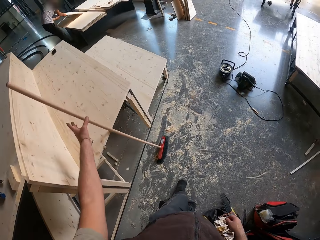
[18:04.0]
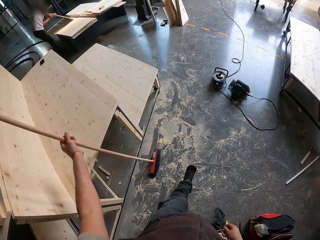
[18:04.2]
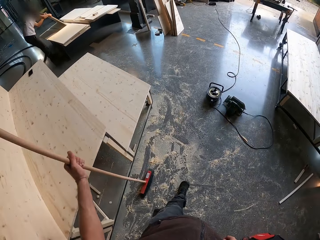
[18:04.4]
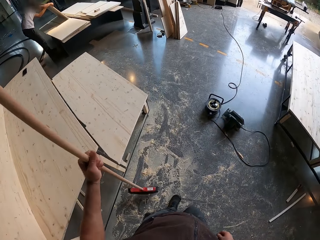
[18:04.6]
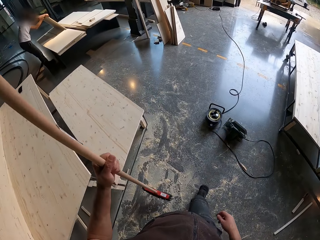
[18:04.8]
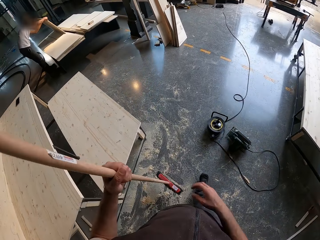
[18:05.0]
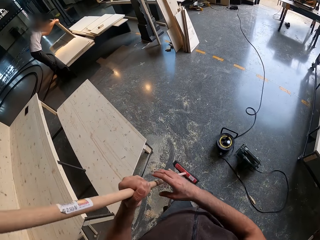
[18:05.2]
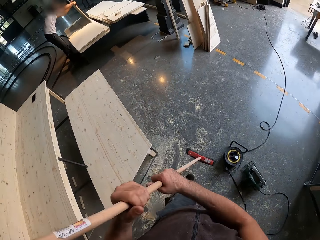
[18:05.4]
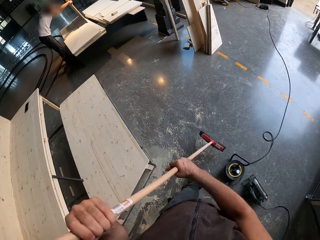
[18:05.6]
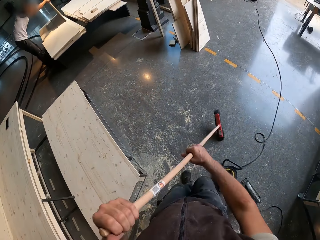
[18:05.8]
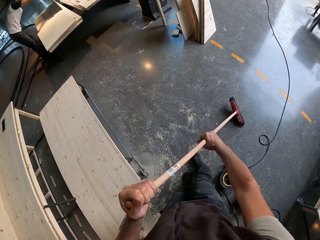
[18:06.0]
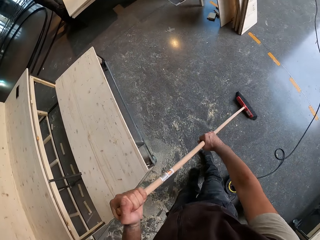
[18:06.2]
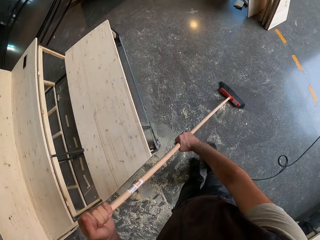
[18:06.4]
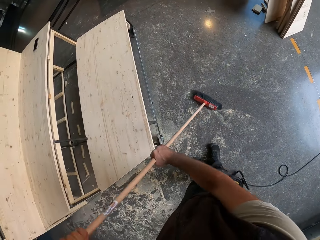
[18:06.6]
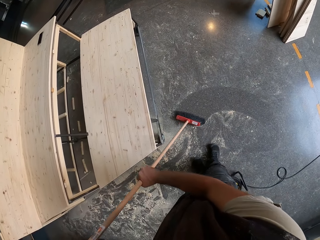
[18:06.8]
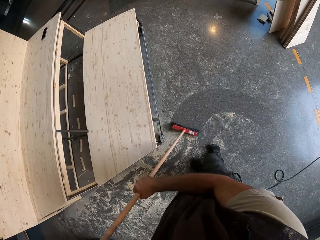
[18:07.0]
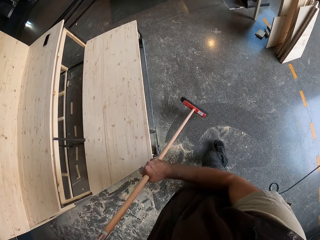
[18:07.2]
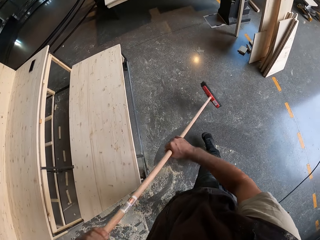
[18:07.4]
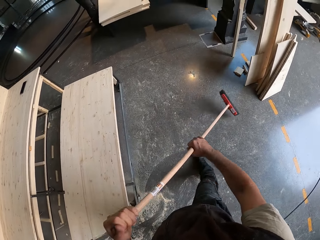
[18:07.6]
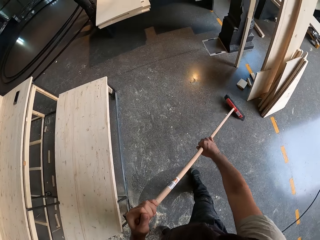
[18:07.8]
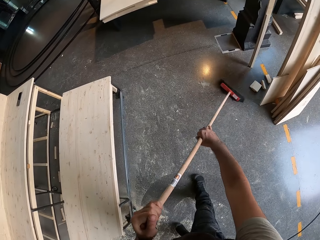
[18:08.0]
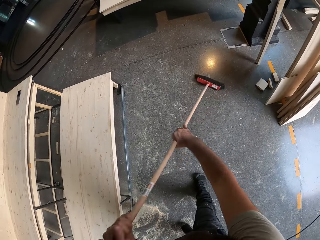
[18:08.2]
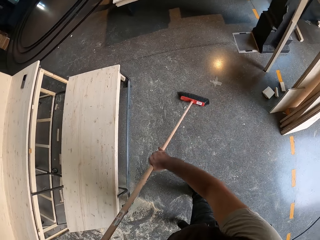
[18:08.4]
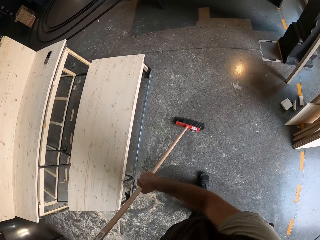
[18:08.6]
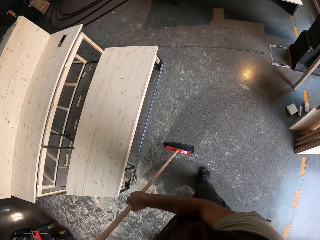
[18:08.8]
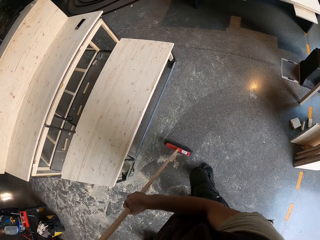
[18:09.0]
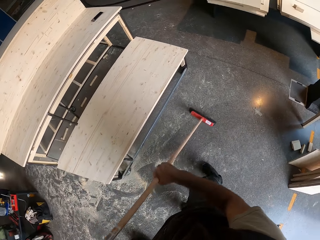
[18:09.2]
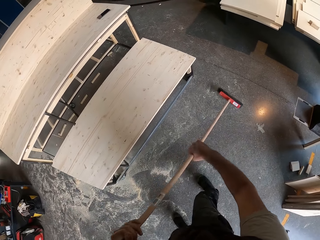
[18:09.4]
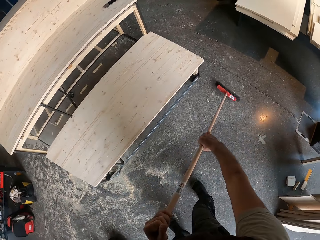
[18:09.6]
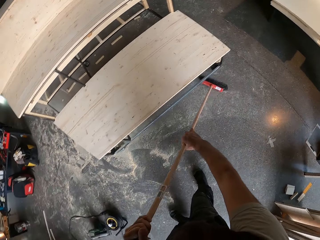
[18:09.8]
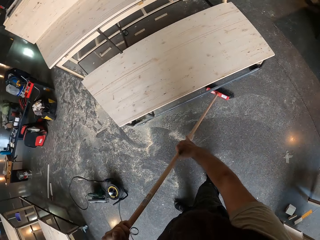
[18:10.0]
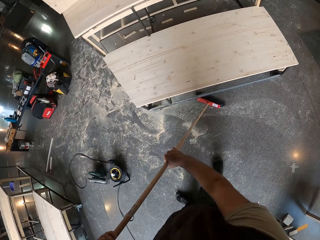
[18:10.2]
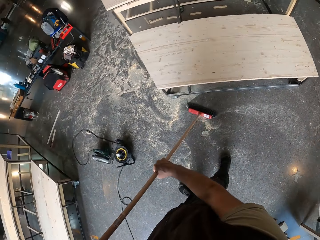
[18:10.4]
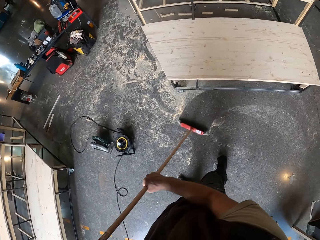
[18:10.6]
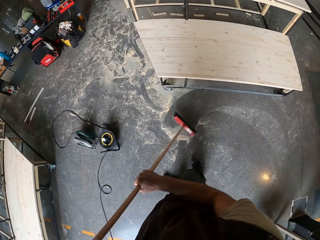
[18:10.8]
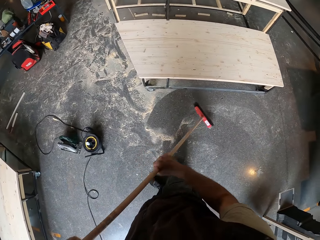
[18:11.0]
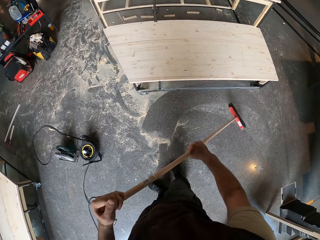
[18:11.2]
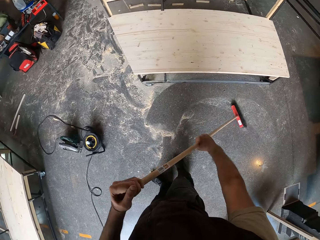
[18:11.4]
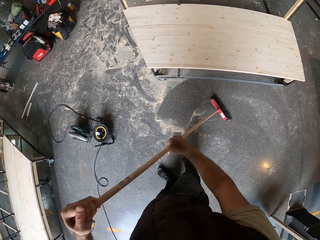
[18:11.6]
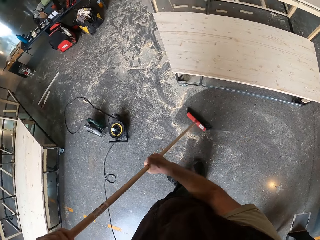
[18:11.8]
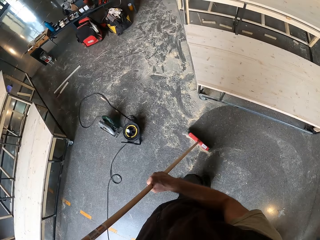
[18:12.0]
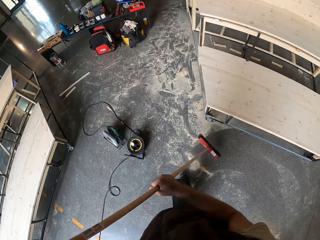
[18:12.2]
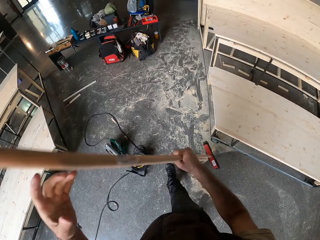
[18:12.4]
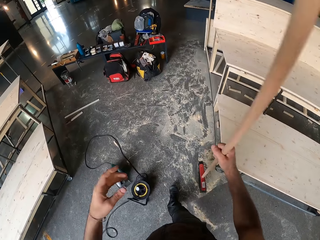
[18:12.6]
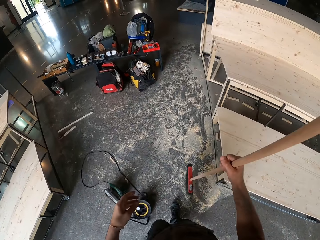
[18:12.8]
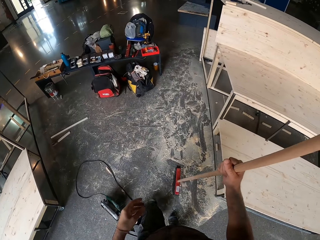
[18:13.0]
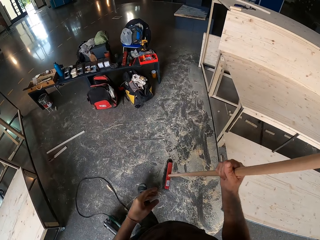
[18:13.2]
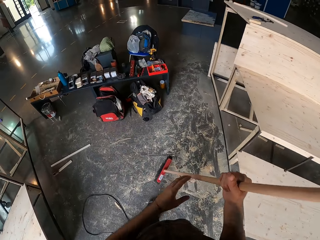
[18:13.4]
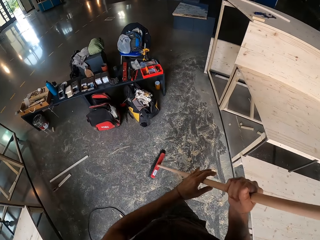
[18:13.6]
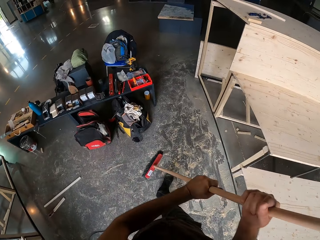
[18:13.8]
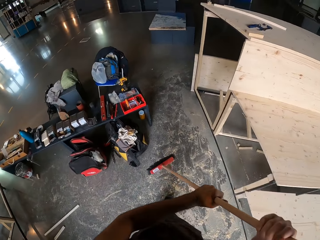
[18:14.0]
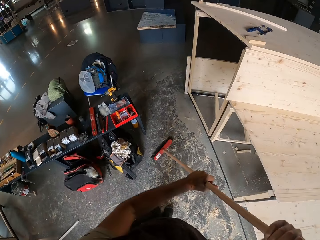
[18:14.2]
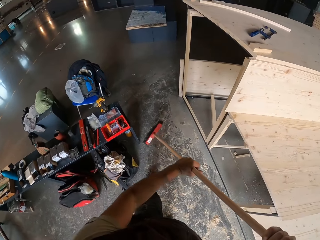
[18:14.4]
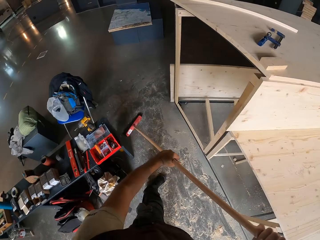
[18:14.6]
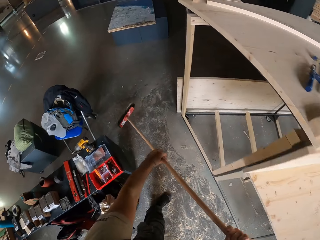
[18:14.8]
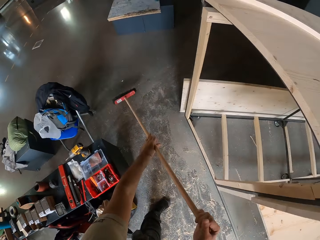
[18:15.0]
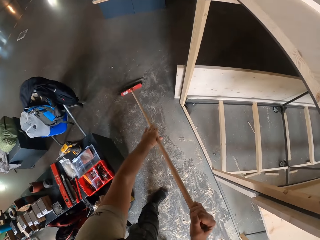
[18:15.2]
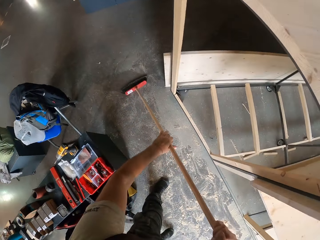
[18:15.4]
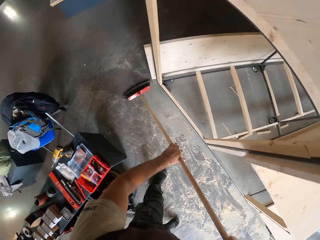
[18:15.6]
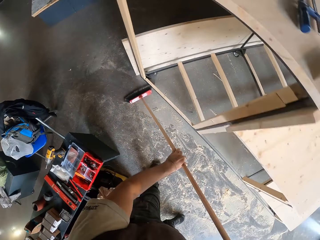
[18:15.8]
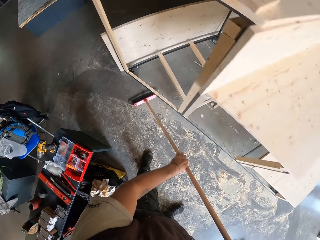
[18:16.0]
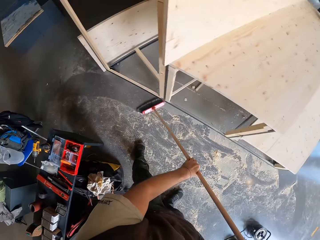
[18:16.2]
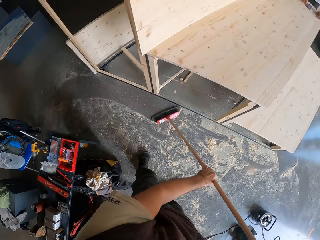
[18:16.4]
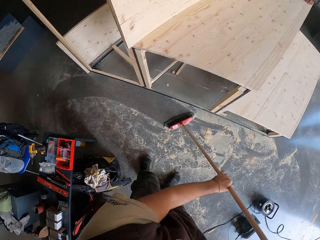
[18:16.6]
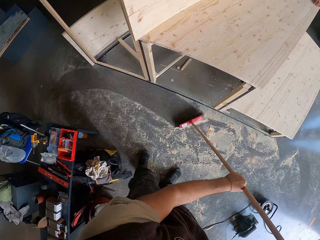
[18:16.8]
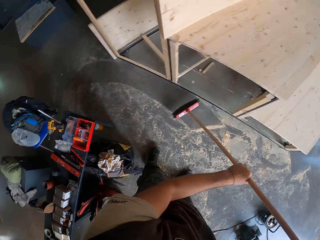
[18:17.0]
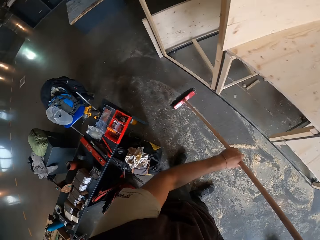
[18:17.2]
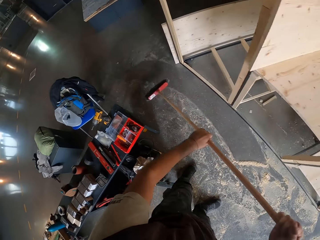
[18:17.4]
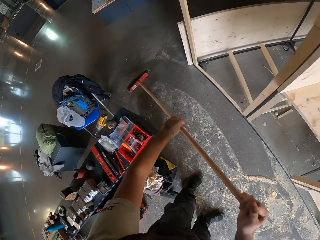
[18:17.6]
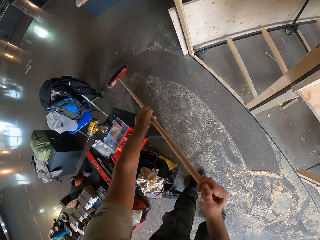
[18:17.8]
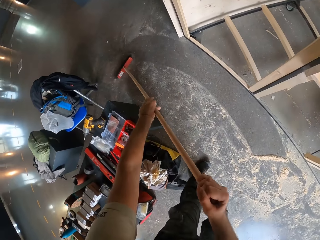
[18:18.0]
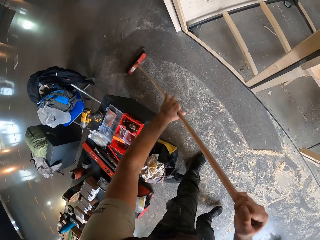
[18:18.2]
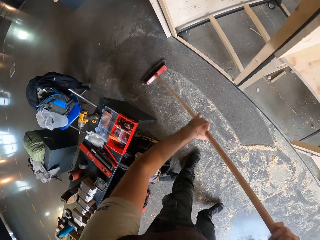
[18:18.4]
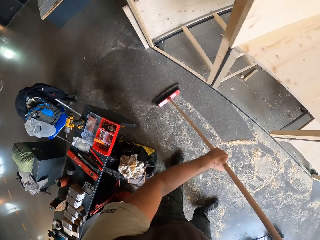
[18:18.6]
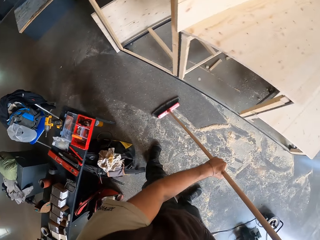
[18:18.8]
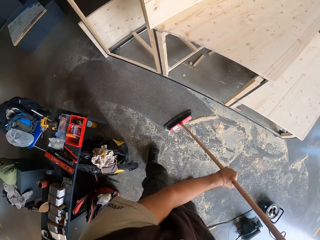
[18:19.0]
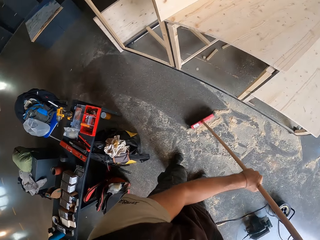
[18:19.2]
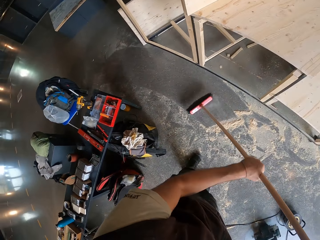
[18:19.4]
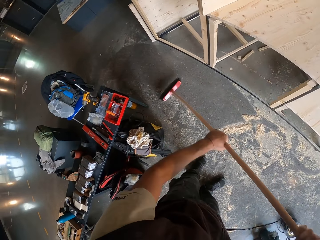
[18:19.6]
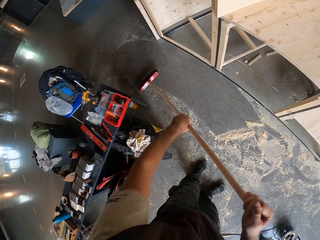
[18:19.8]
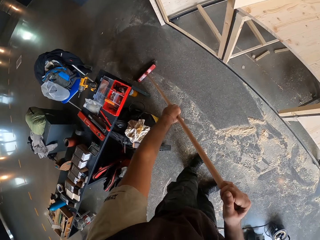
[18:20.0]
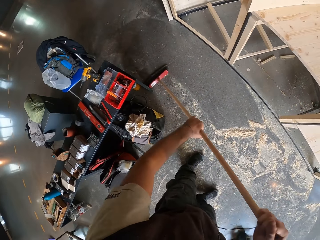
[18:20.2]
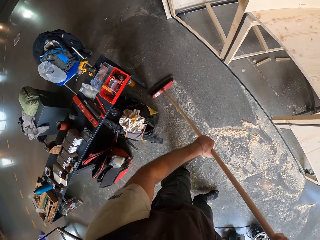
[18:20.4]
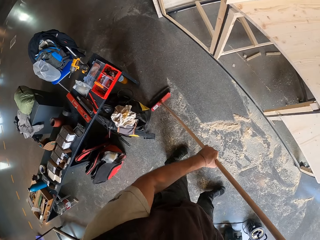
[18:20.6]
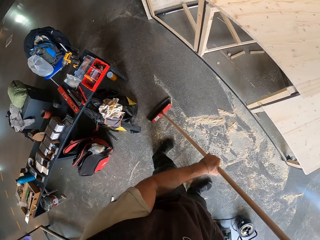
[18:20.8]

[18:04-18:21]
The man raises the plank in both hands. The camera wearer picks up the brush with his left hand. He holds the brush with both hands. He sweeps the floor with the brush in both hands. He sweeps the floor again.

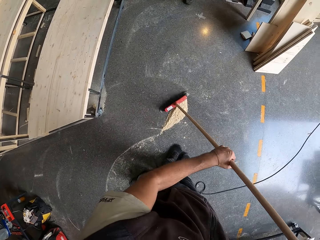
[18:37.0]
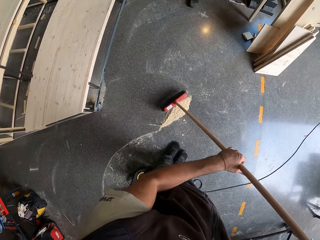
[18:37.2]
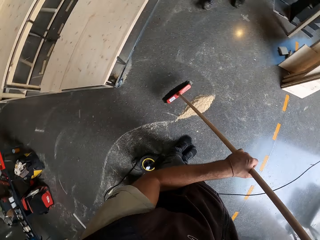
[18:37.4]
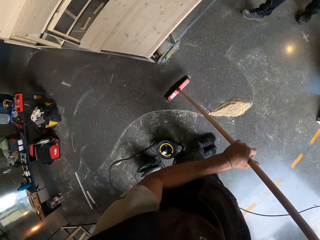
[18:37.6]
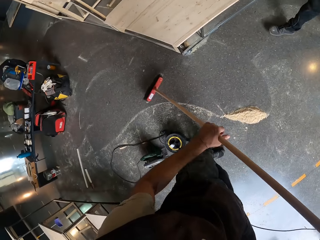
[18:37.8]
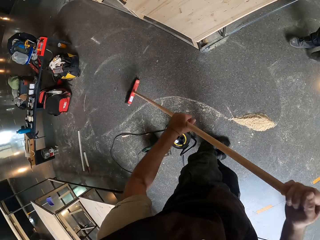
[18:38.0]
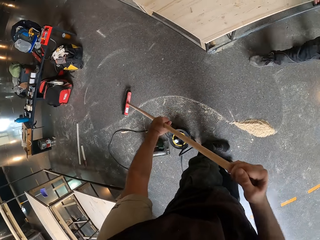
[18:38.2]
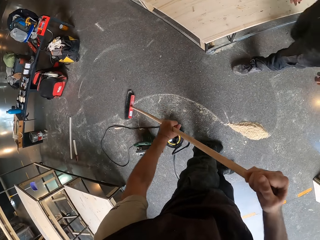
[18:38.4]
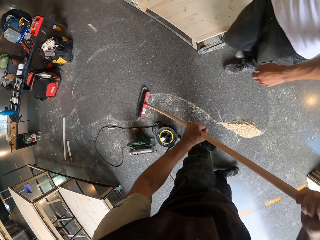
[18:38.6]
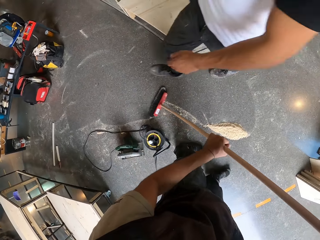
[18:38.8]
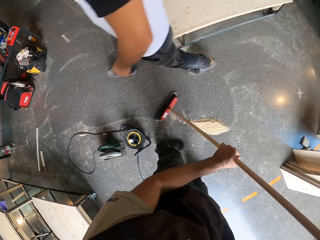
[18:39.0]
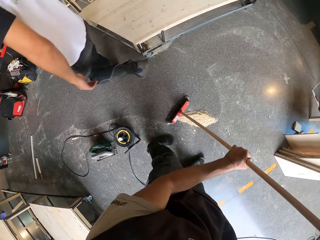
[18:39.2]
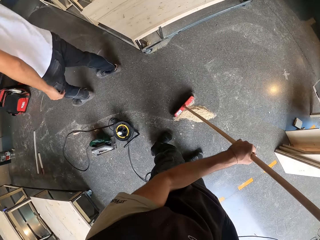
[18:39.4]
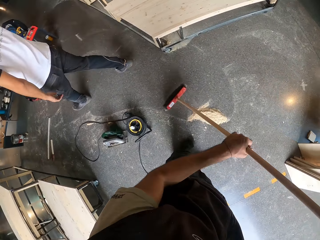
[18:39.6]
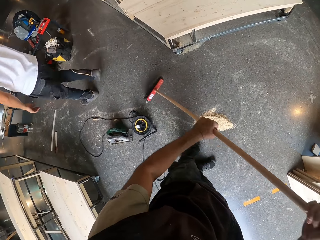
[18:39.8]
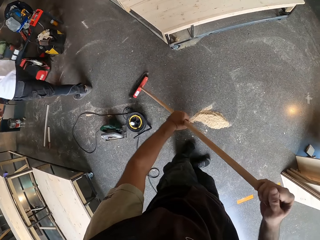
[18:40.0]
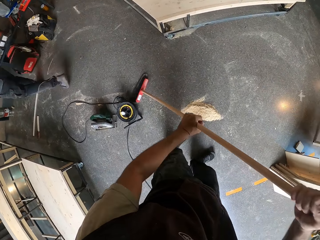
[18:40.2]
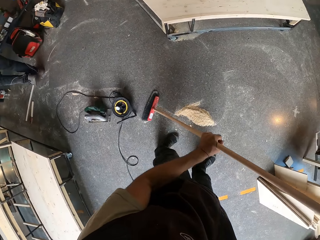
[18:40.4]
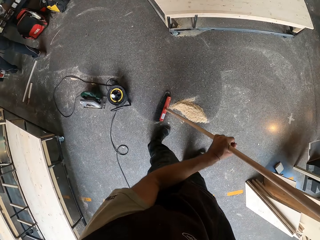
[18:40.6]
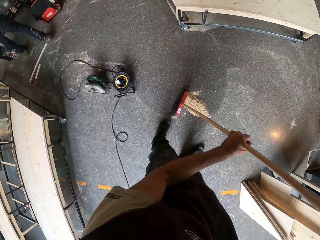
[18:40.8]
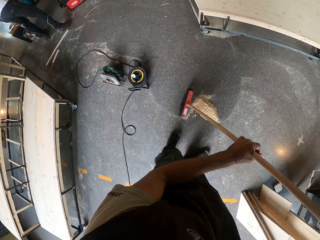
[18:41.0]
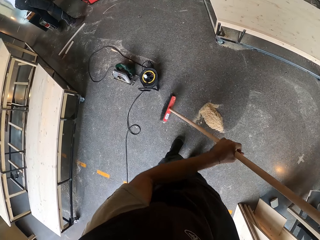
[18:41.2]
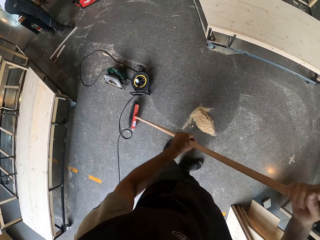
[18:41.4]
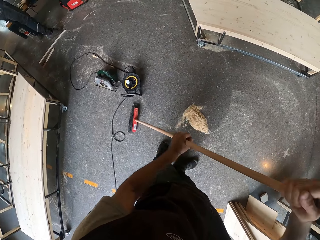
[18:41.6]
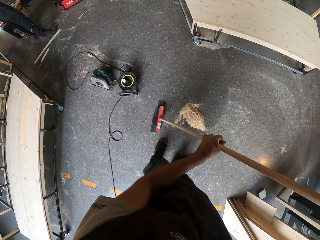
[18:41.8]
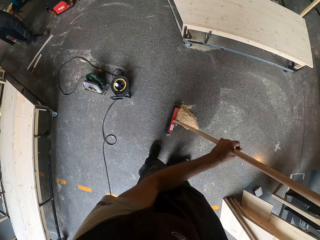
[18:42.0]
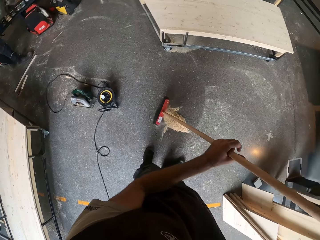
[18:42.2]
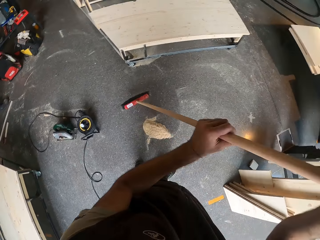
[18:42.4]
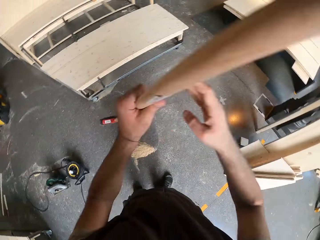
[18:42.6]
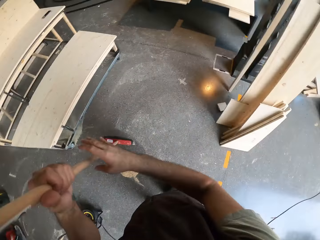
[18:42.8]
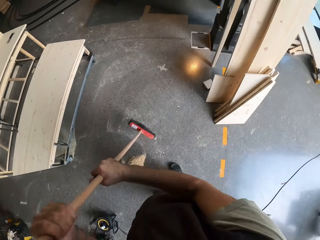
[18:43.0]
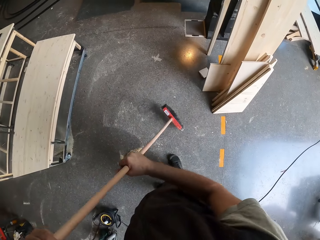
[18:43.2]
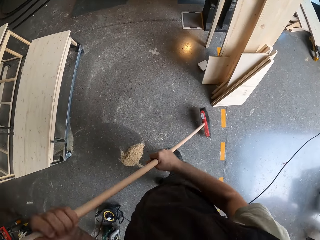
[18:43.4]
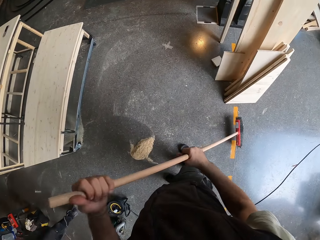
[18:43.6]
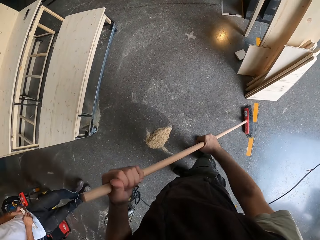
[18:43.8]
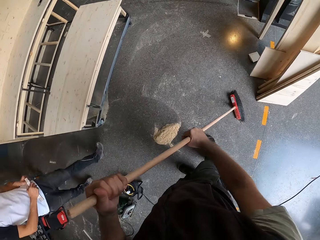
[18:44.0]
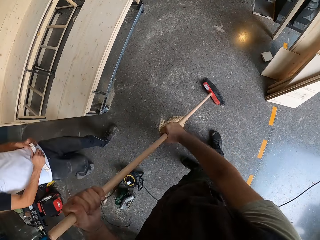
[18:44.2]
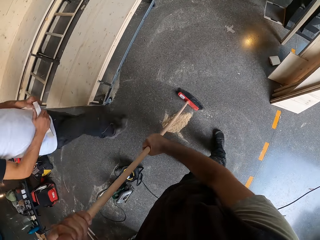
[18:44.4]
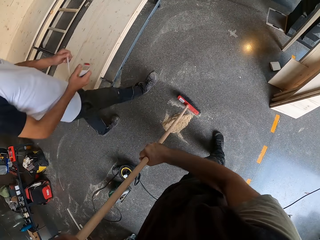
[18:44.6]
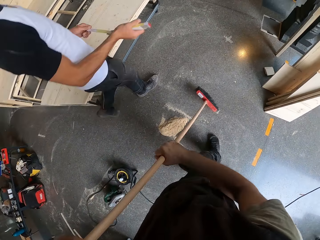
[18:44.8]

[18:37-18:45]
A man walks past the camera wearer. The camera wearer sweeps the floor. They turn the broom. They sweep the floor.
